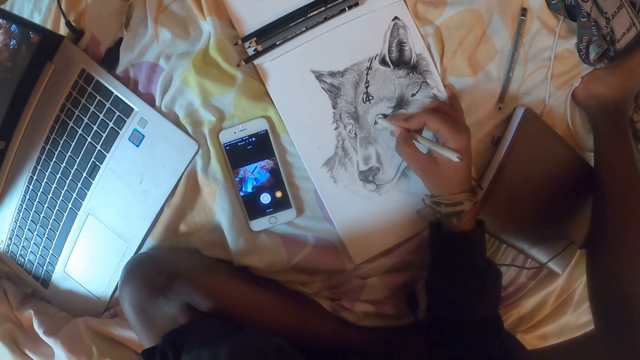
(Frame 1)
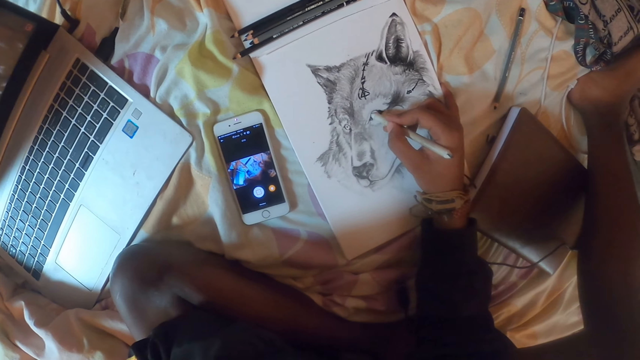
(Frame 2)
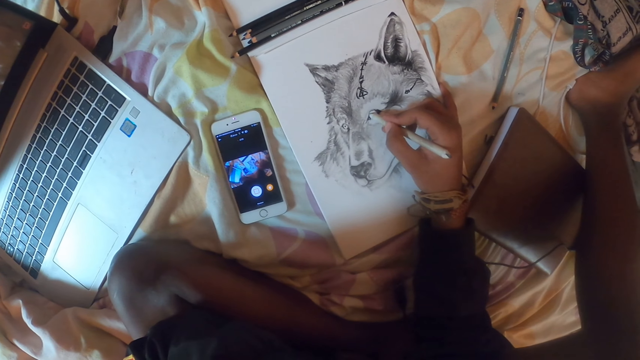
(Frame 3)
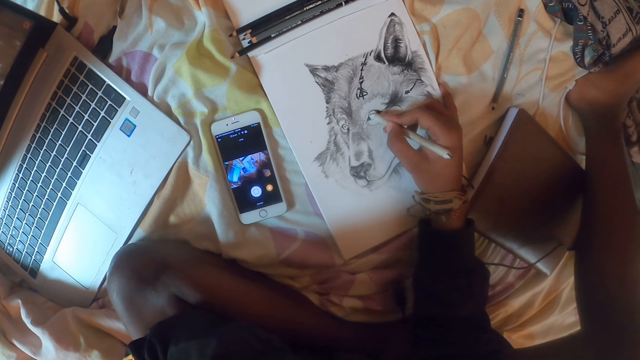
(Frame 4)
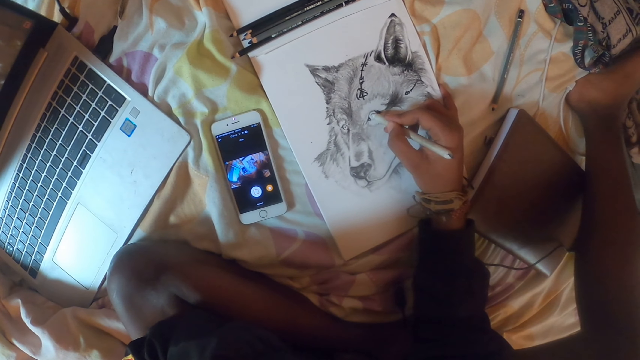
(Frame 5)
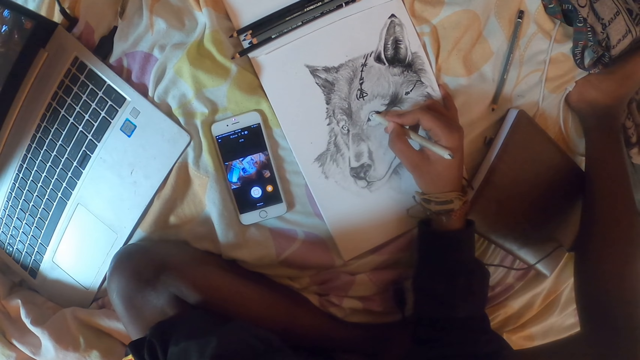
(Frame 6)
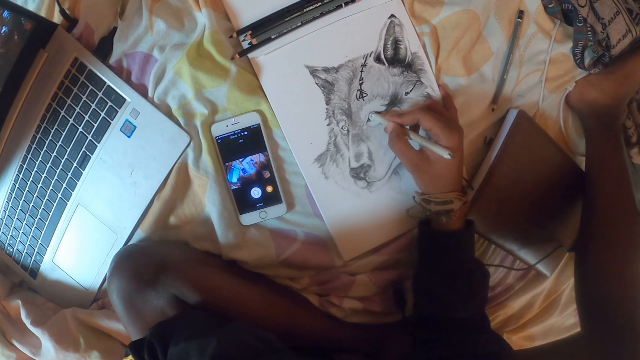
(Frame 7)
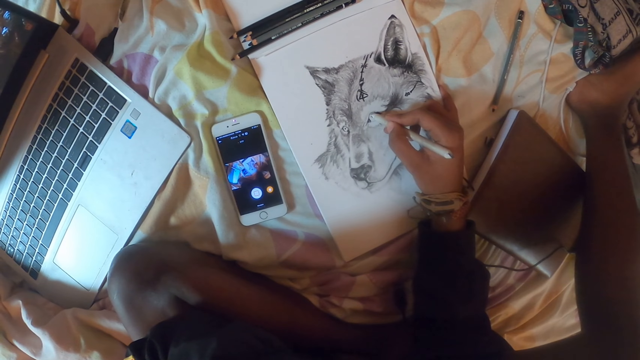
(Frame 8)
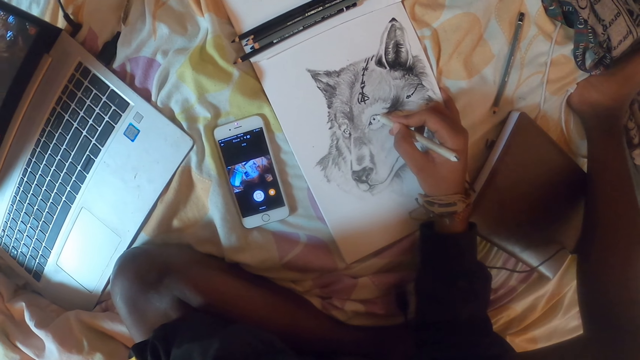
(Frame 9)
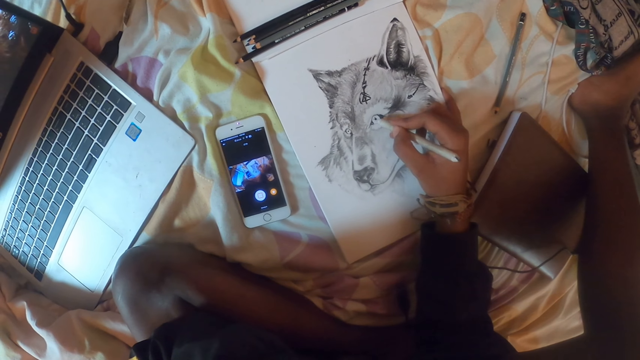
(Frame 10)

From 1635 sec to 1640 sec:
The camera wearer sketches on a book with a pencil.

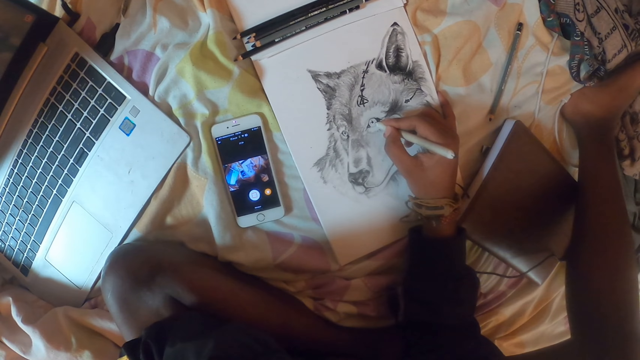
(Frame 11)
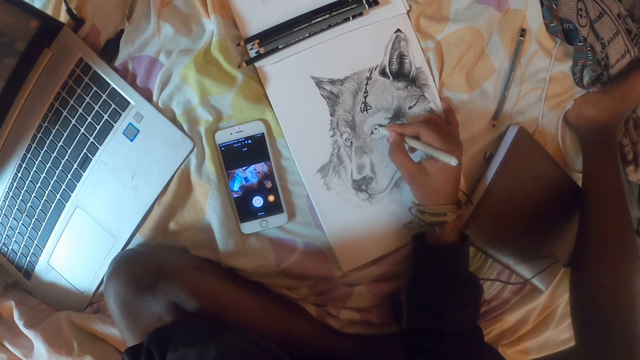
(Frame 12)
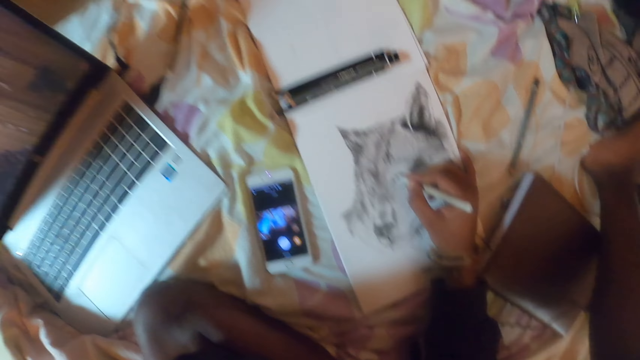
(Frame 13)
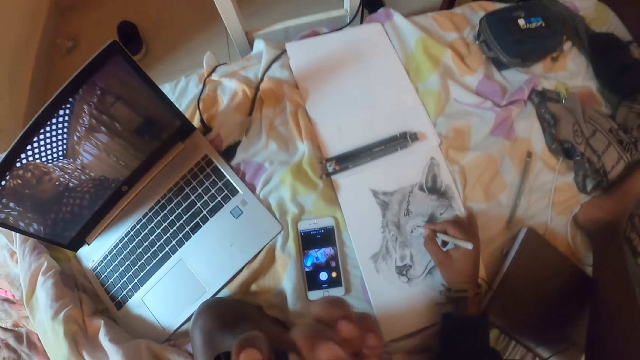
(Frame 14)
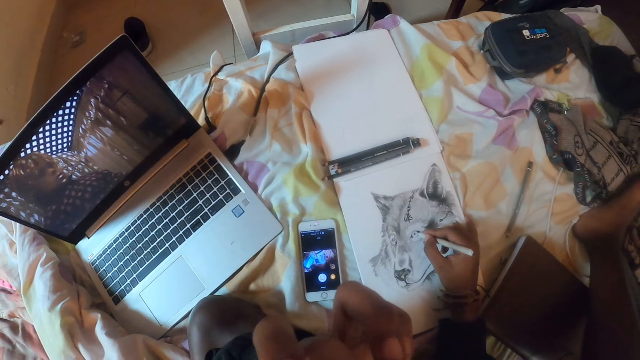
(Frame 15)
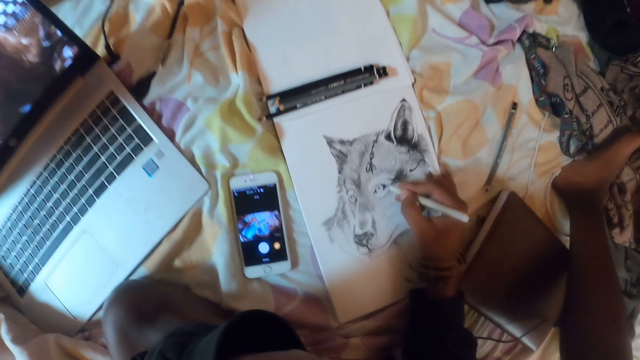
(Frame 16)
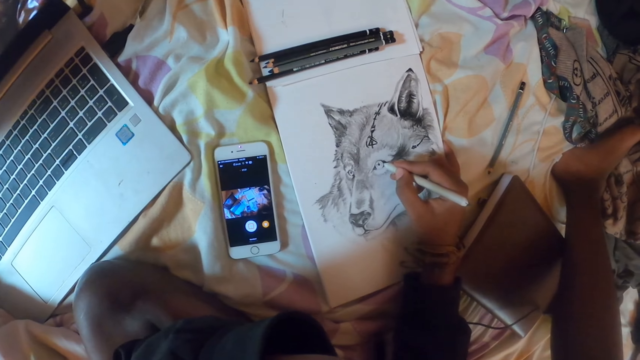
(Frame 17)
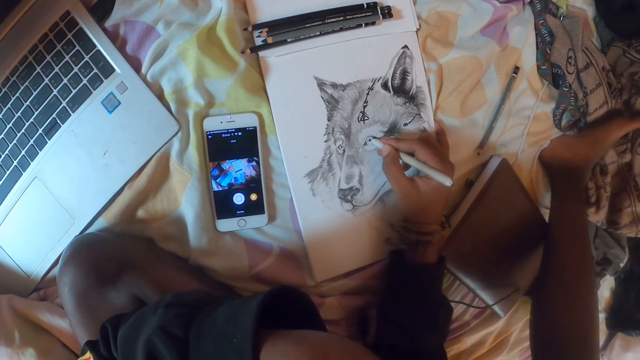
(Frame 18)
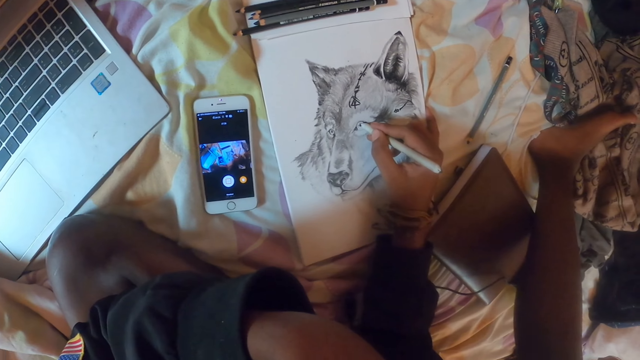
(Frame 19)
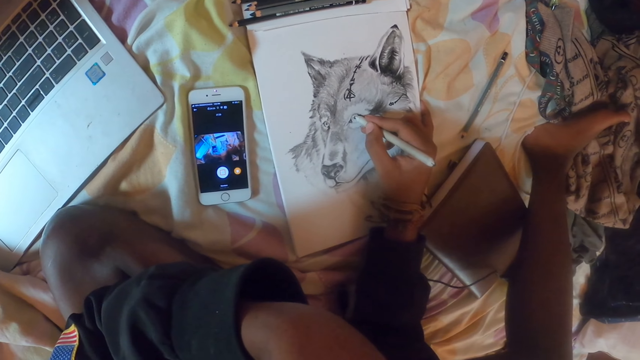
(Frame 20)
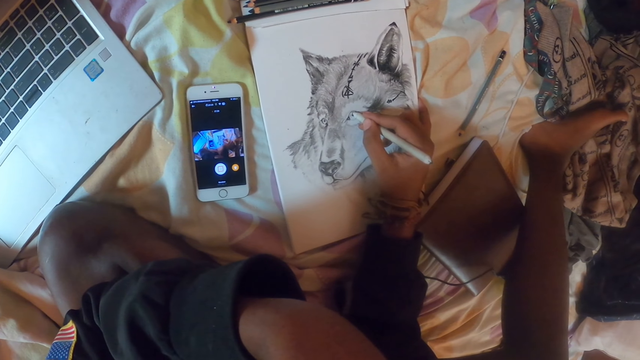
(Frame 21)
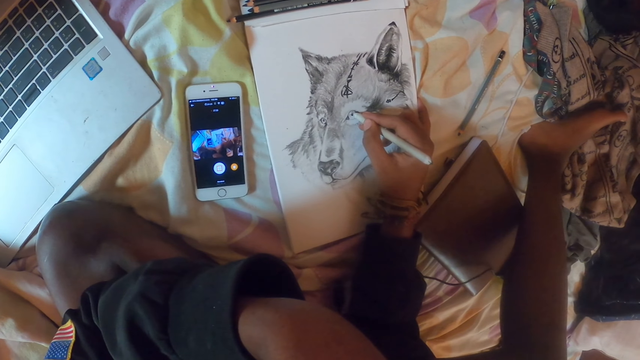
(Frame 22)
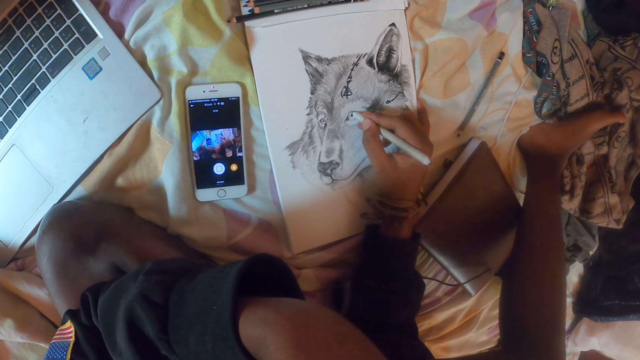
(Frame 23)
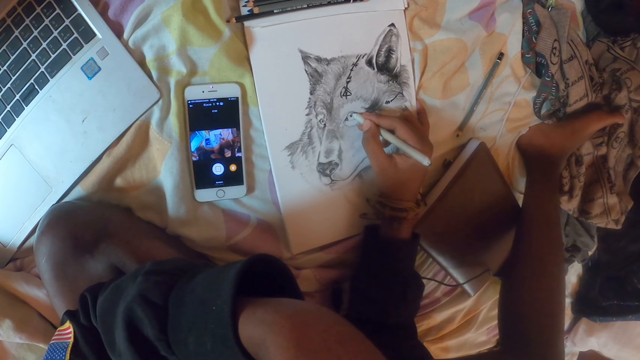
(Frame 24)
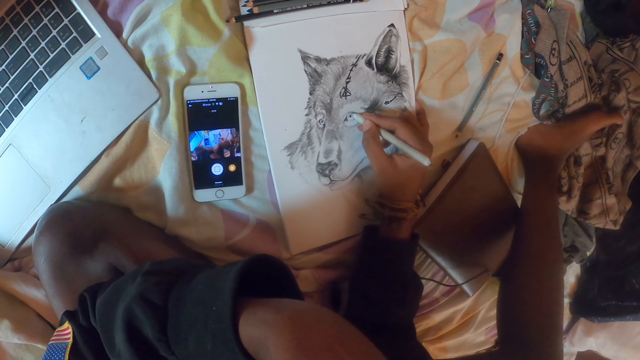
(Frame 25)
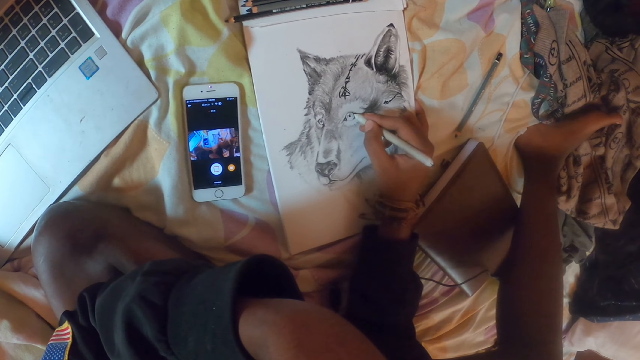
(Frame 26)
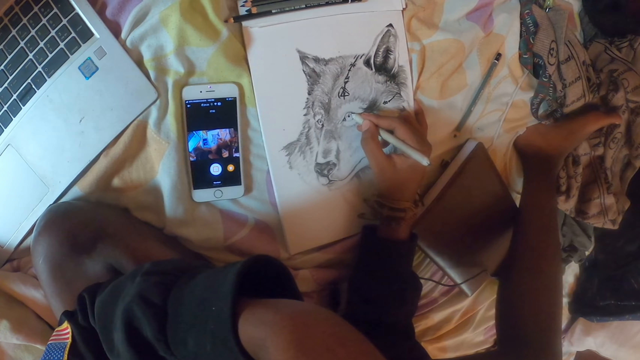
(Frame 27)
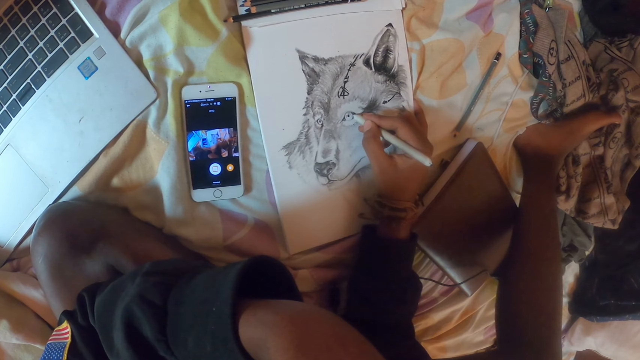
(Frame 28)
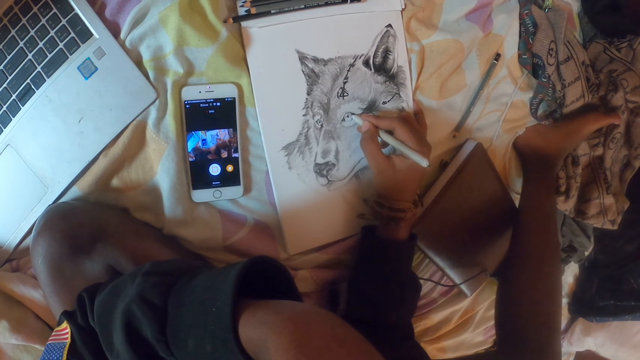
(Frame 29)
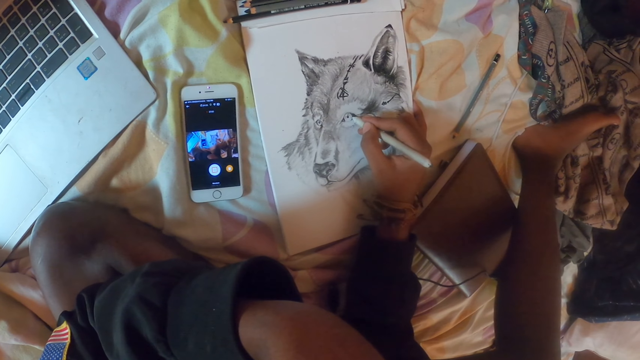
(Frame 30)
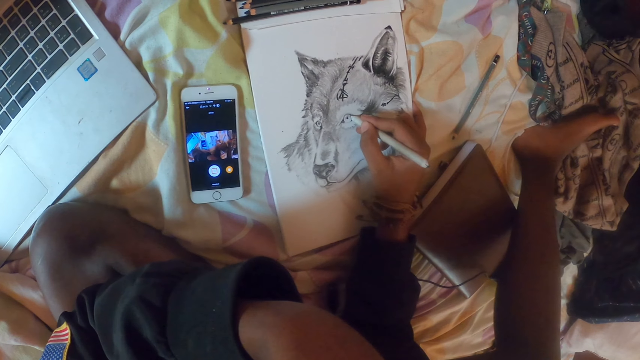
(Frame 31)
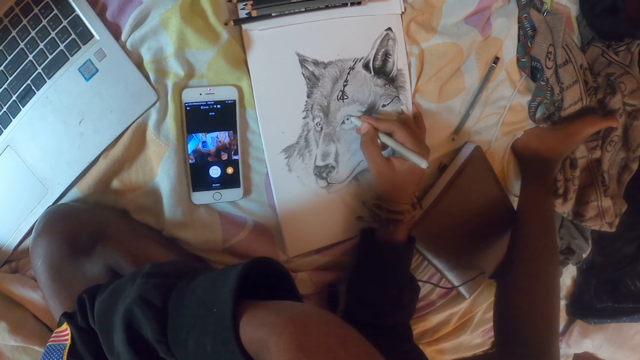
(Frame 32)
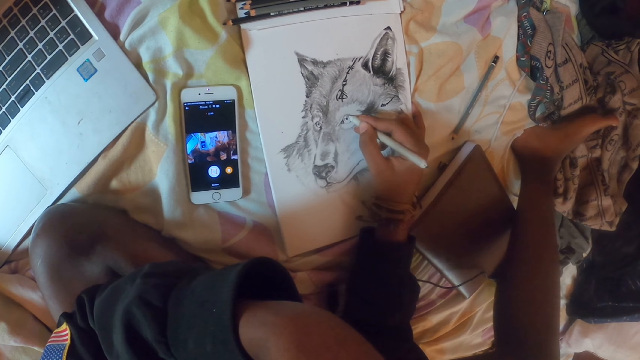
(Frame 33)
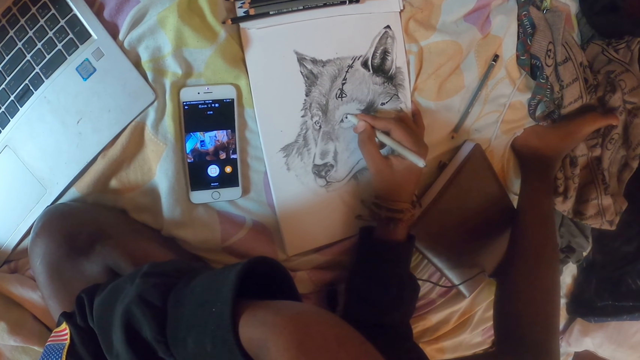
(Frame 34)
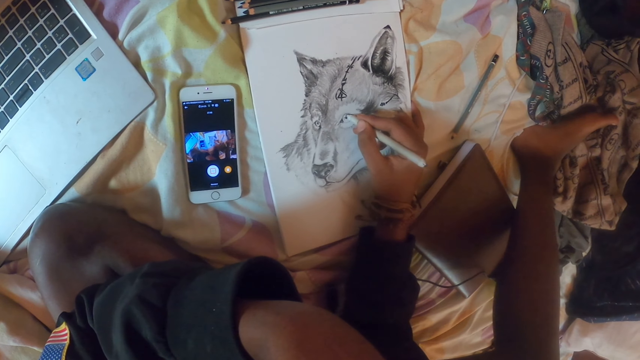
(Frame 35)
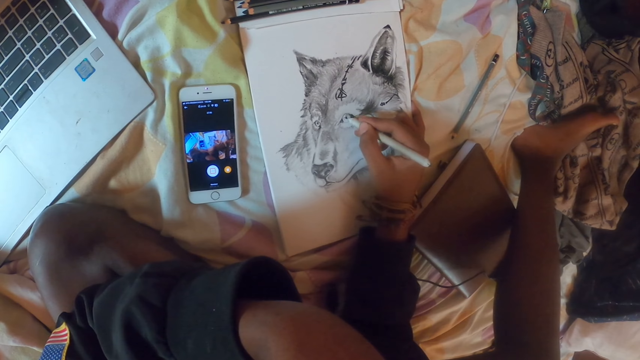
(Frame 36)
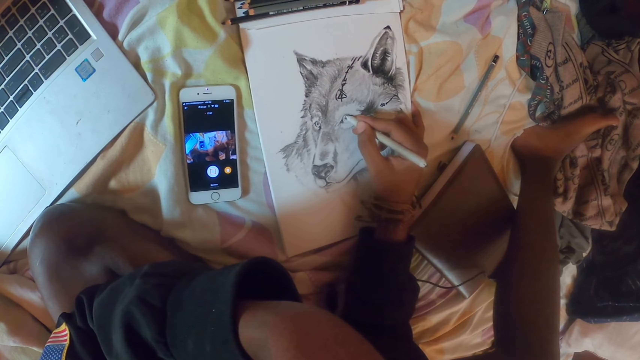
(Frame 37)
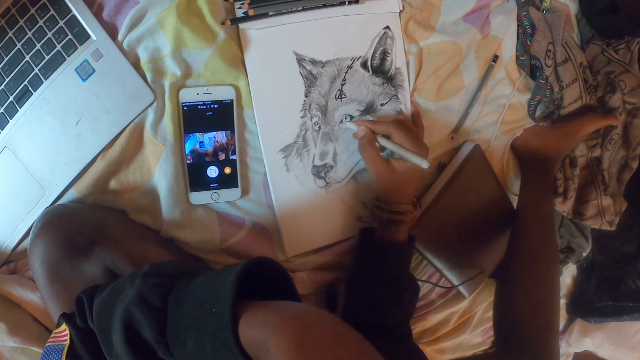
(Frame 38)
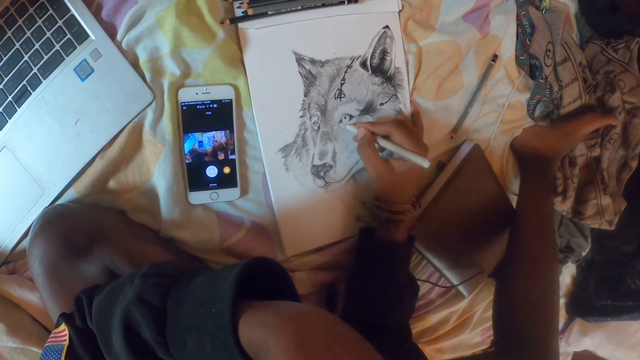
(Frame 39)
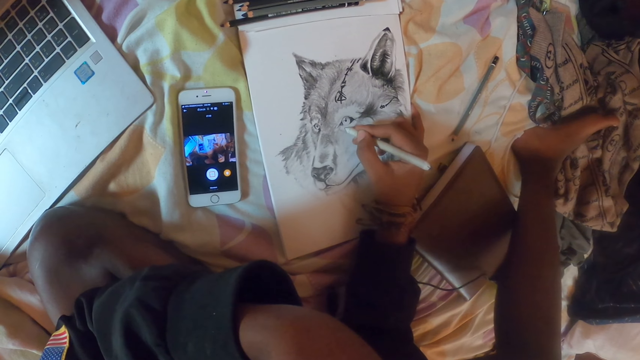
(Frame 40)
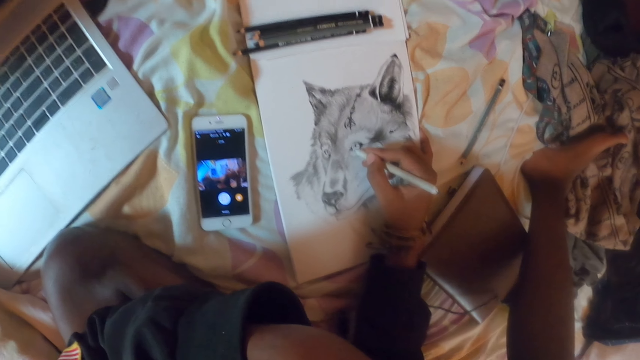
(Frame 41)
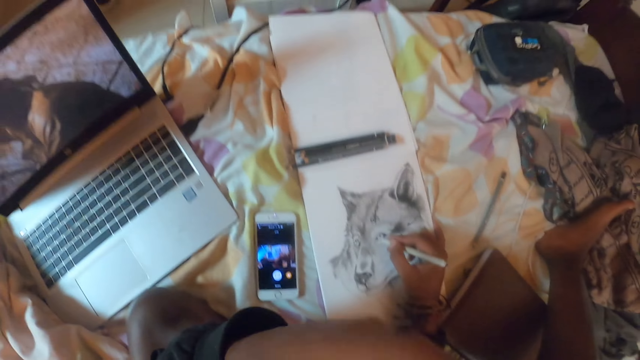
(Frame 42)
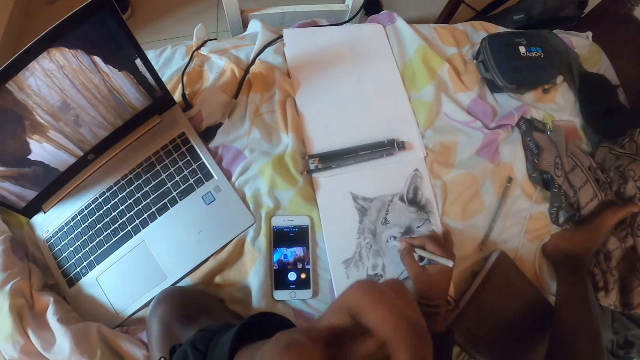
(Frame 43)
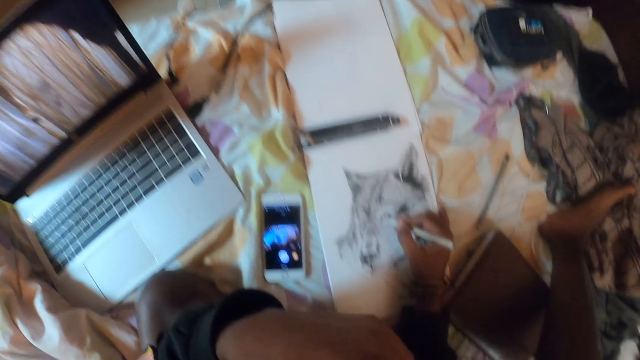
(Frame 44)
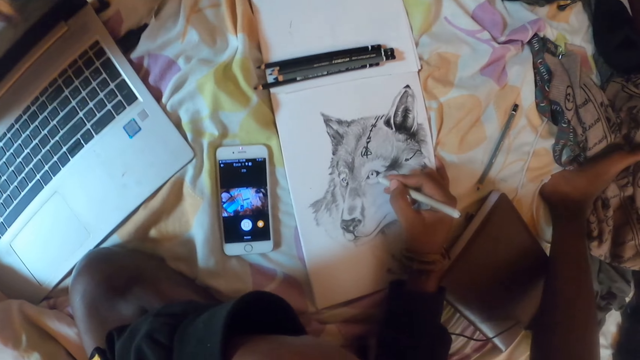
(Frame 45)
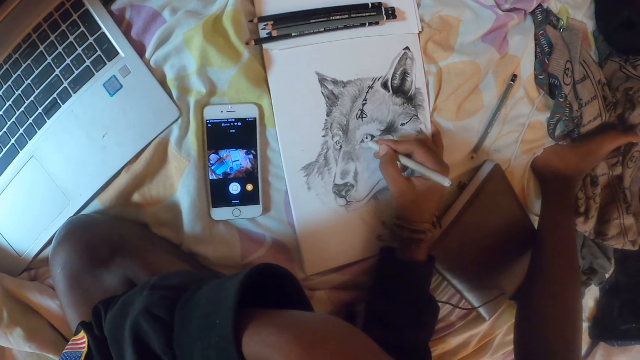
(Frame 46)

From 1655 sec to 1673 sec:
The camera wearer touches the face area. He draws in the book with the pencil. He watches a movie and touches his face.
